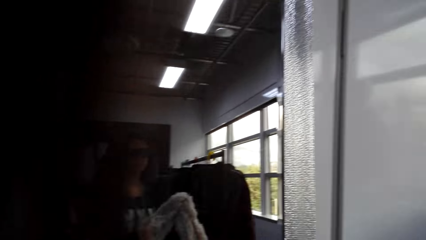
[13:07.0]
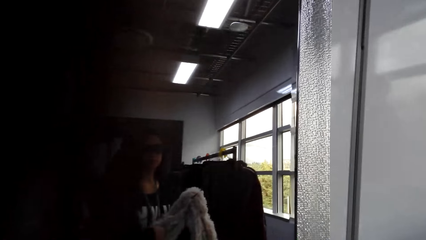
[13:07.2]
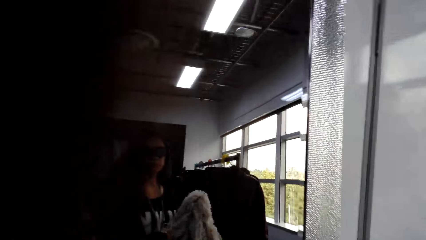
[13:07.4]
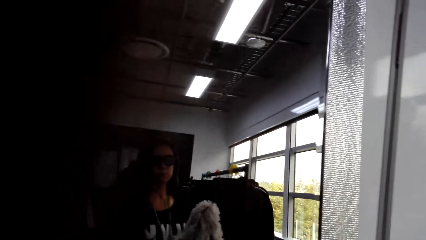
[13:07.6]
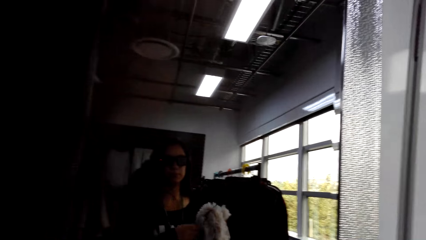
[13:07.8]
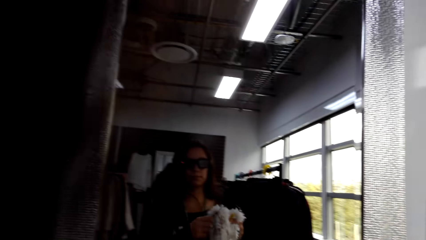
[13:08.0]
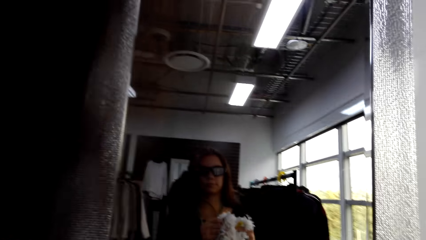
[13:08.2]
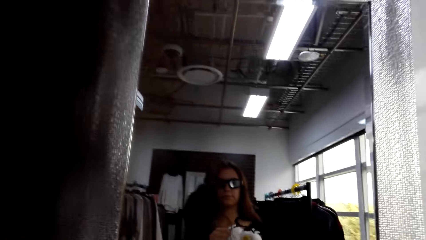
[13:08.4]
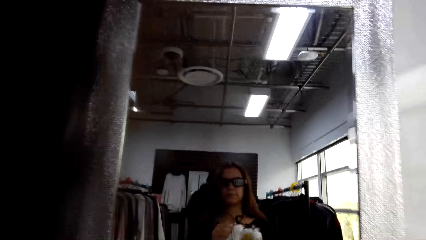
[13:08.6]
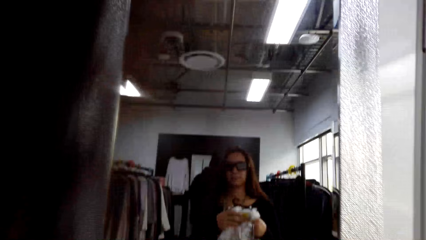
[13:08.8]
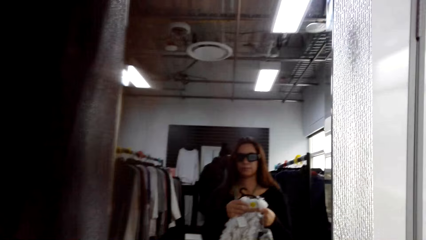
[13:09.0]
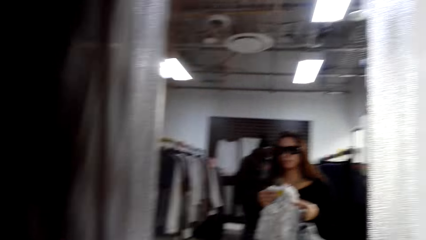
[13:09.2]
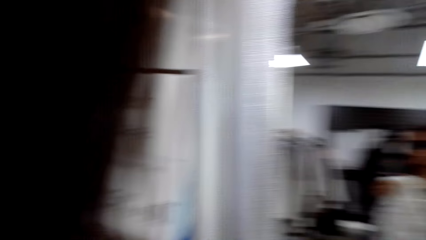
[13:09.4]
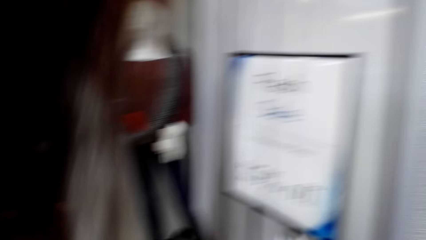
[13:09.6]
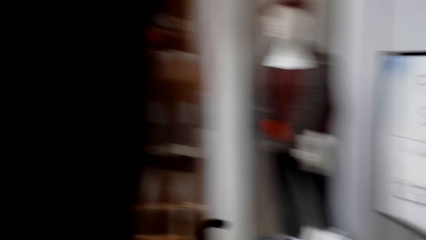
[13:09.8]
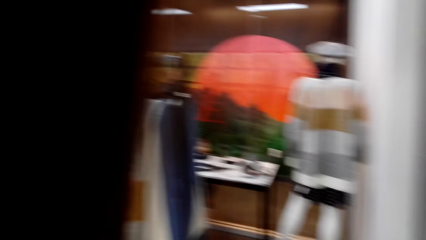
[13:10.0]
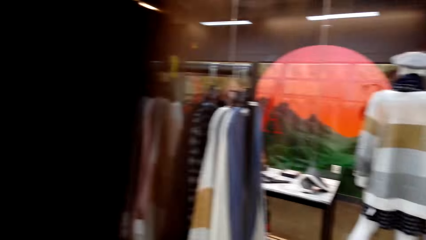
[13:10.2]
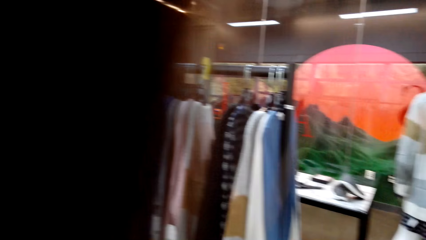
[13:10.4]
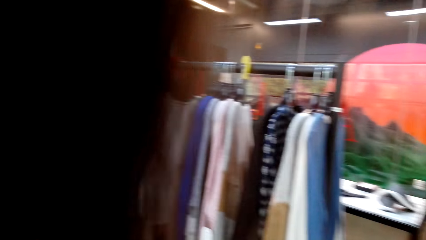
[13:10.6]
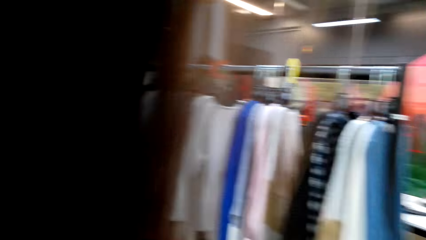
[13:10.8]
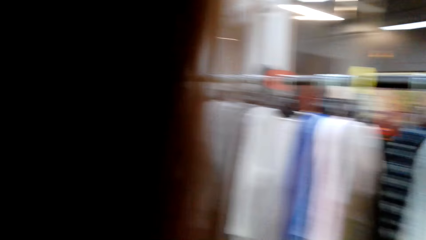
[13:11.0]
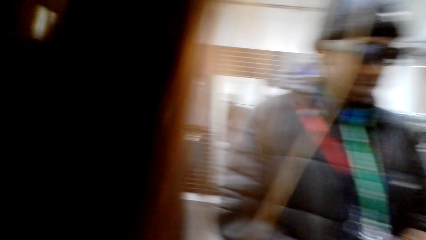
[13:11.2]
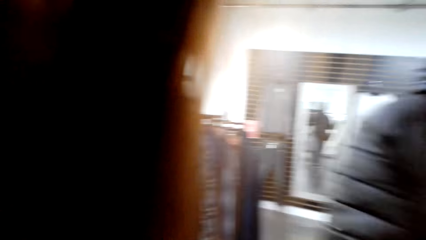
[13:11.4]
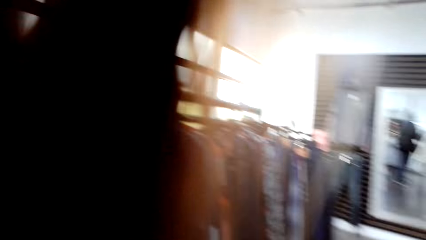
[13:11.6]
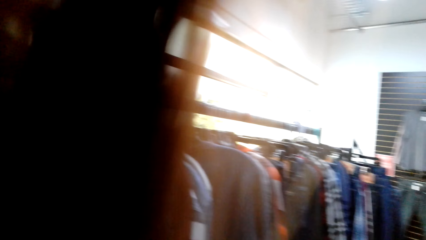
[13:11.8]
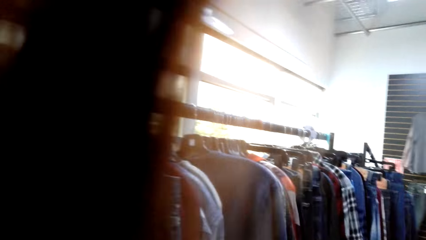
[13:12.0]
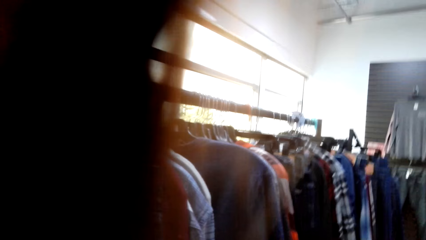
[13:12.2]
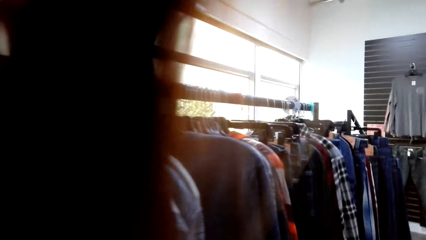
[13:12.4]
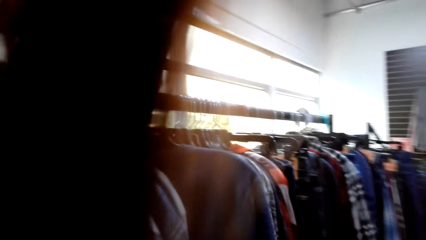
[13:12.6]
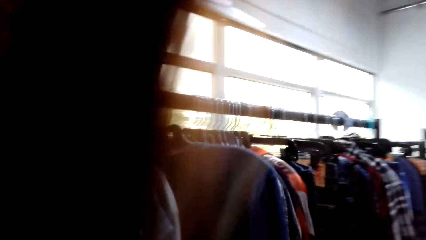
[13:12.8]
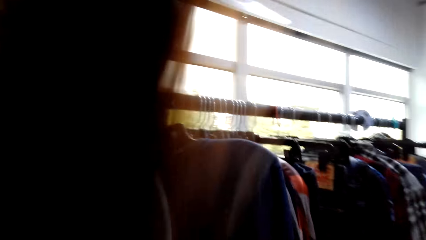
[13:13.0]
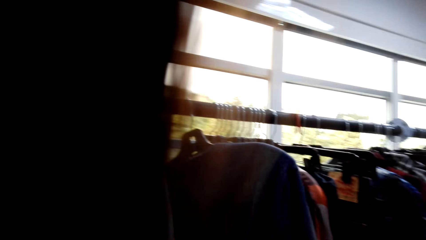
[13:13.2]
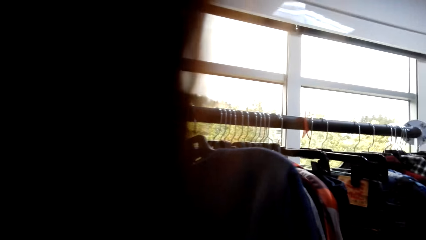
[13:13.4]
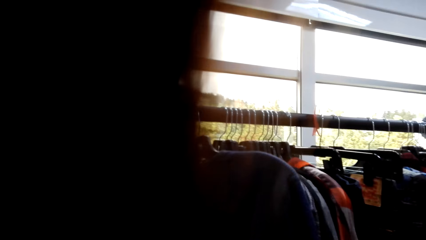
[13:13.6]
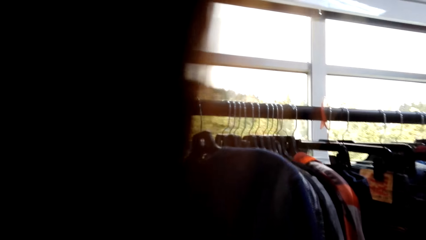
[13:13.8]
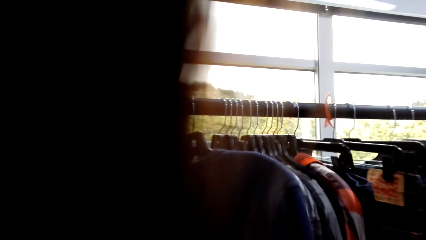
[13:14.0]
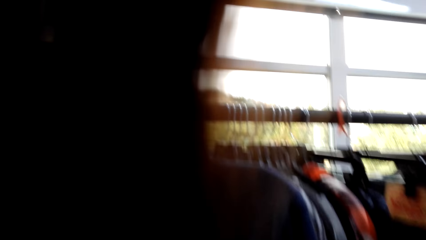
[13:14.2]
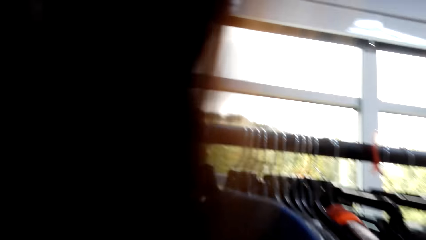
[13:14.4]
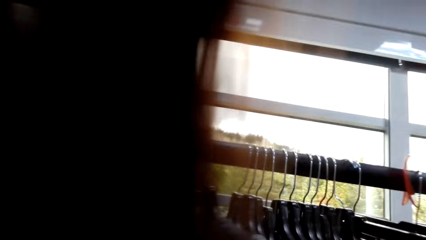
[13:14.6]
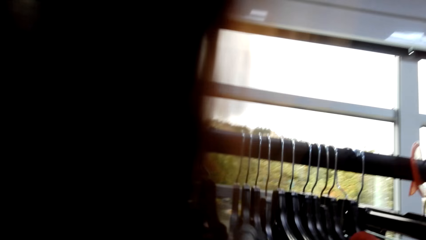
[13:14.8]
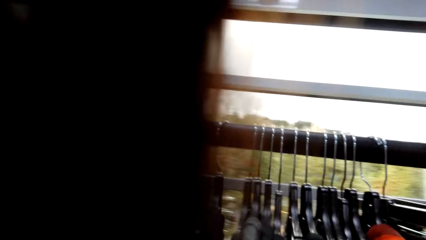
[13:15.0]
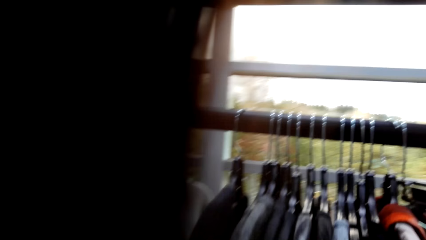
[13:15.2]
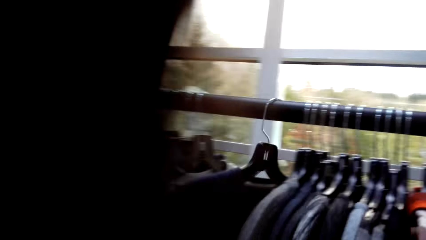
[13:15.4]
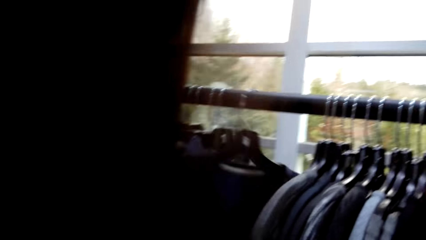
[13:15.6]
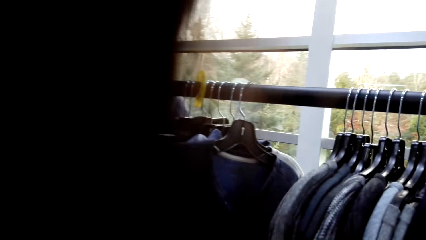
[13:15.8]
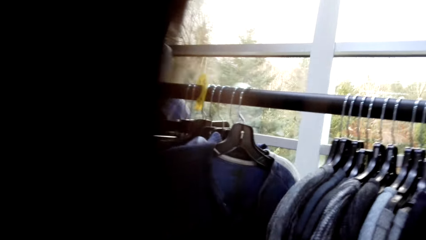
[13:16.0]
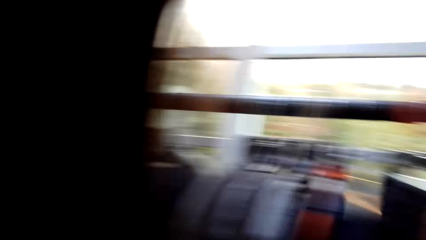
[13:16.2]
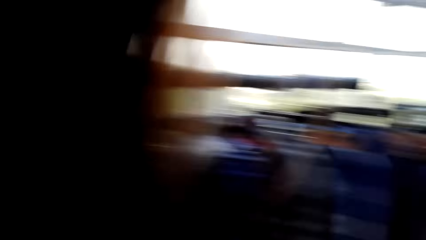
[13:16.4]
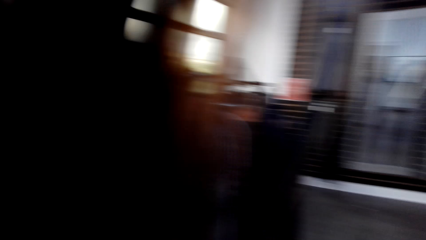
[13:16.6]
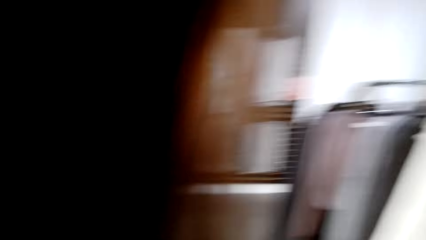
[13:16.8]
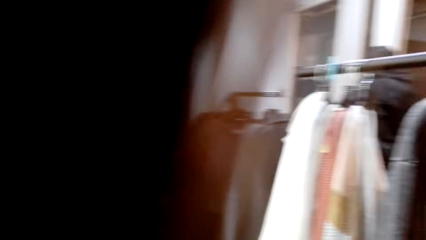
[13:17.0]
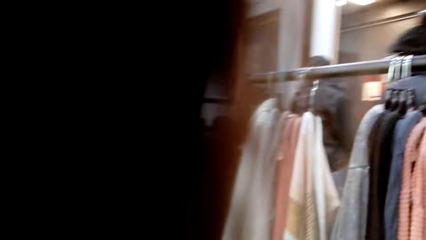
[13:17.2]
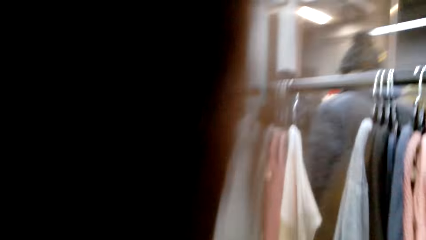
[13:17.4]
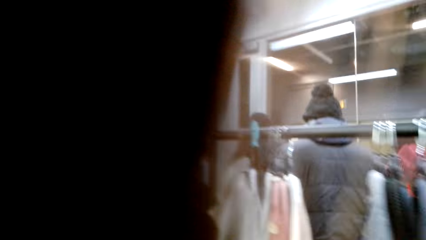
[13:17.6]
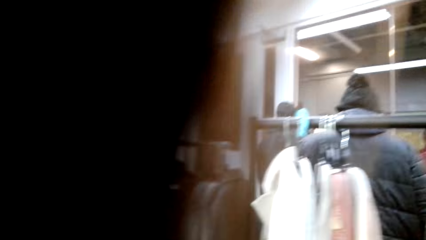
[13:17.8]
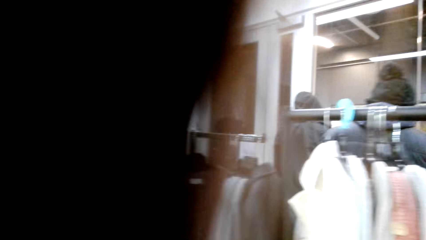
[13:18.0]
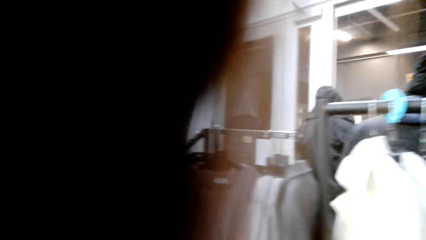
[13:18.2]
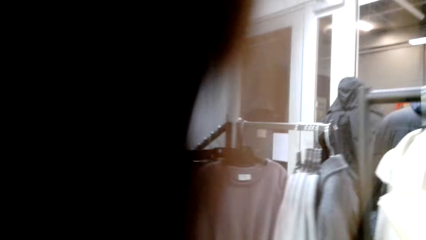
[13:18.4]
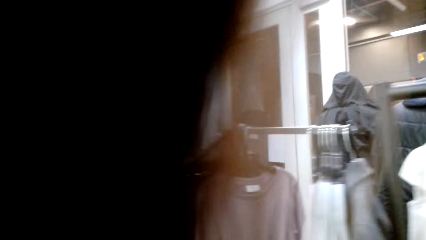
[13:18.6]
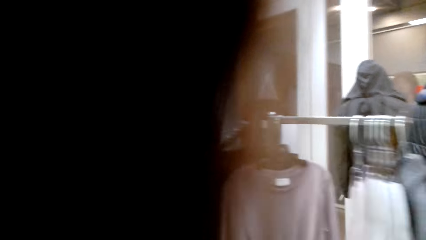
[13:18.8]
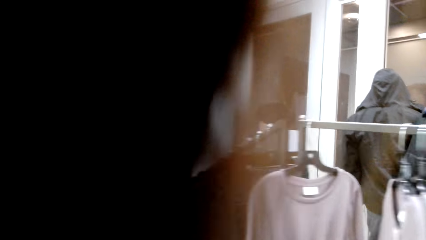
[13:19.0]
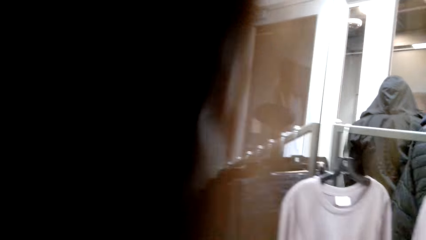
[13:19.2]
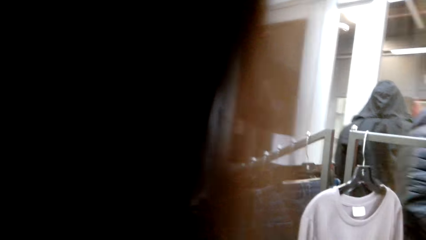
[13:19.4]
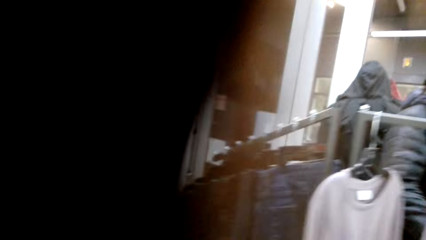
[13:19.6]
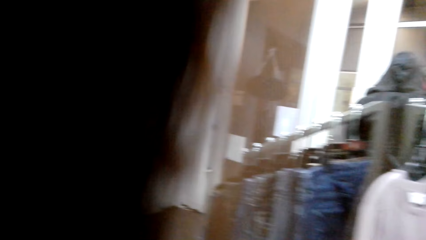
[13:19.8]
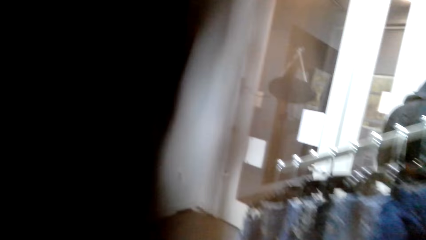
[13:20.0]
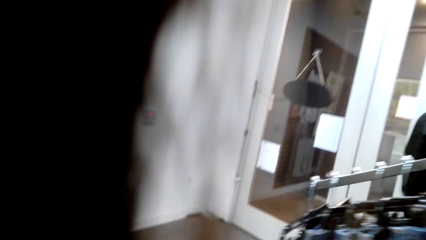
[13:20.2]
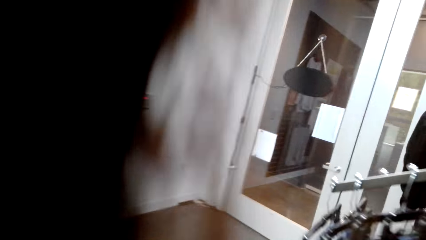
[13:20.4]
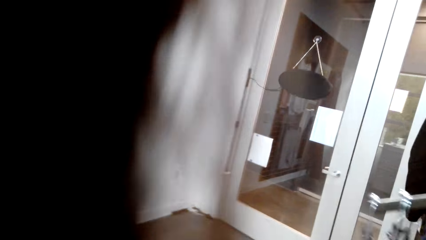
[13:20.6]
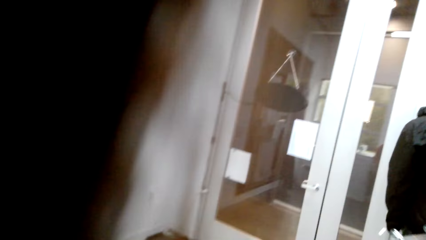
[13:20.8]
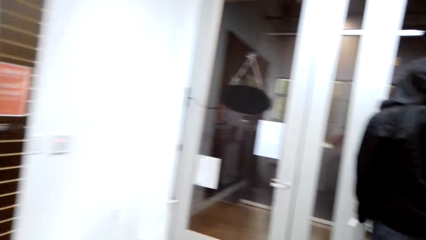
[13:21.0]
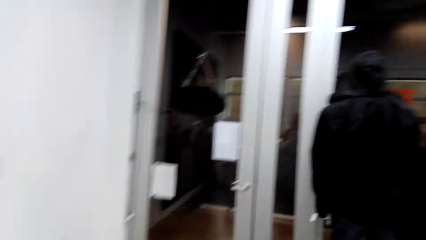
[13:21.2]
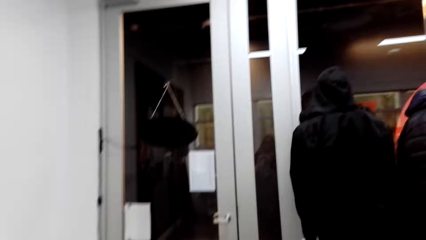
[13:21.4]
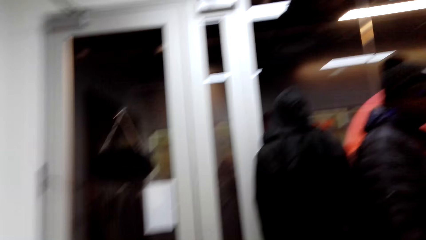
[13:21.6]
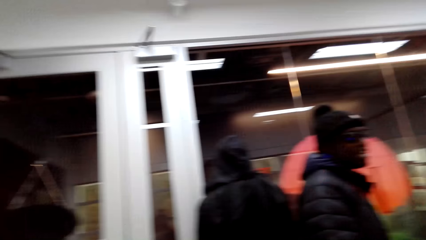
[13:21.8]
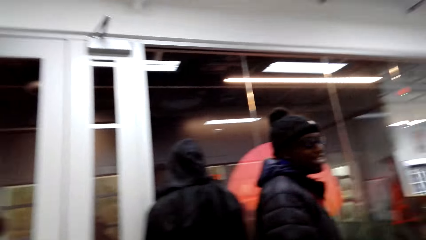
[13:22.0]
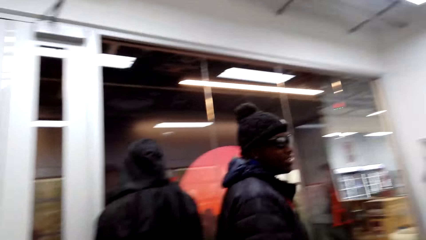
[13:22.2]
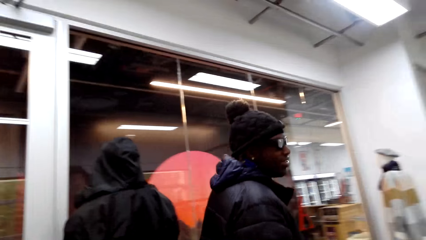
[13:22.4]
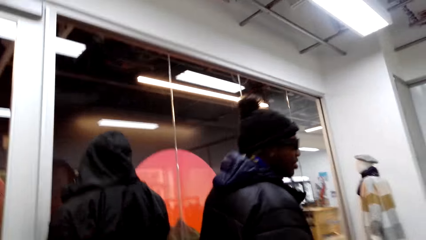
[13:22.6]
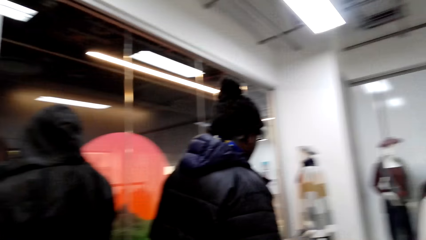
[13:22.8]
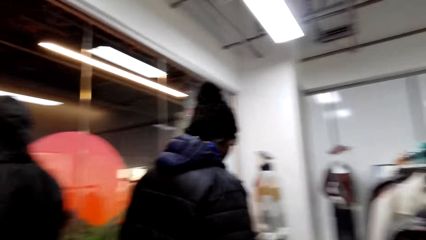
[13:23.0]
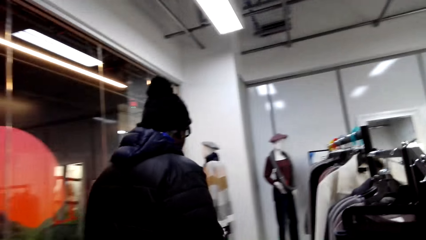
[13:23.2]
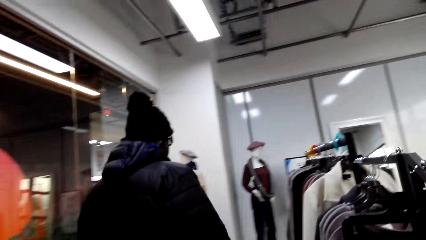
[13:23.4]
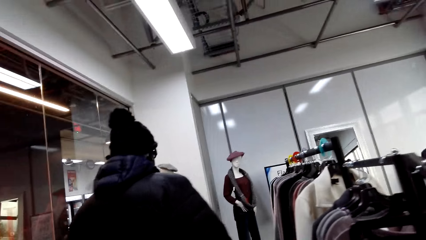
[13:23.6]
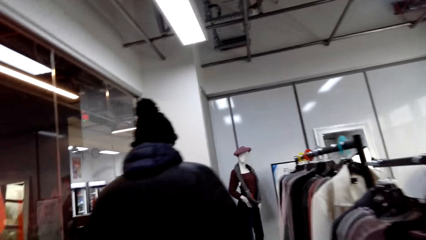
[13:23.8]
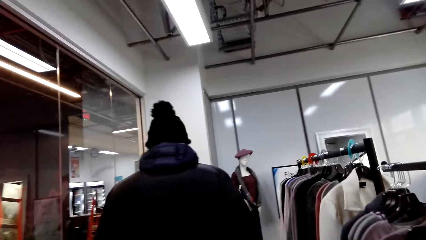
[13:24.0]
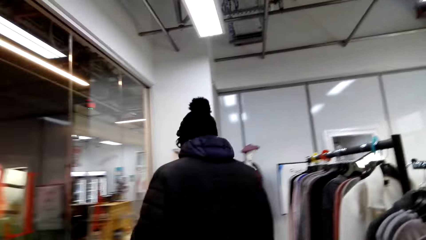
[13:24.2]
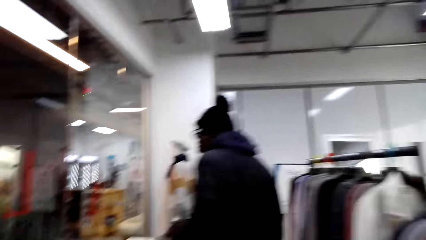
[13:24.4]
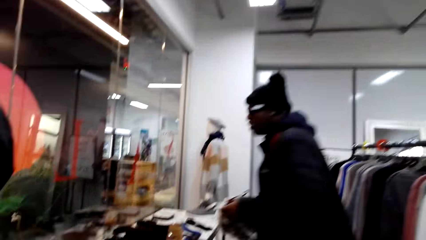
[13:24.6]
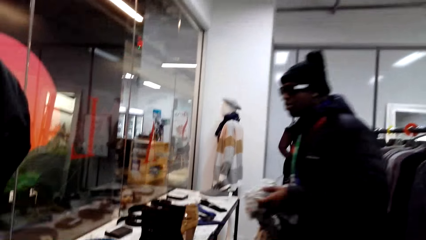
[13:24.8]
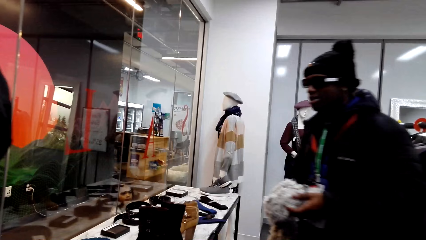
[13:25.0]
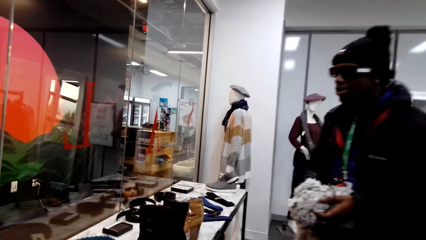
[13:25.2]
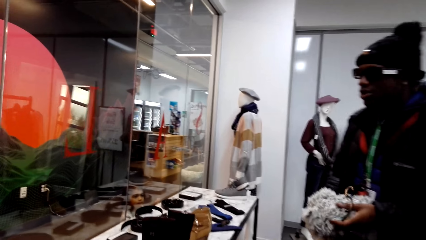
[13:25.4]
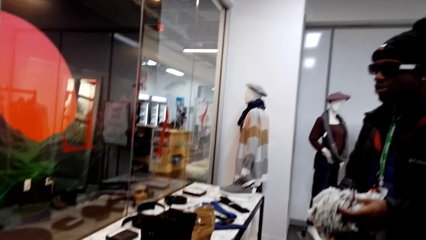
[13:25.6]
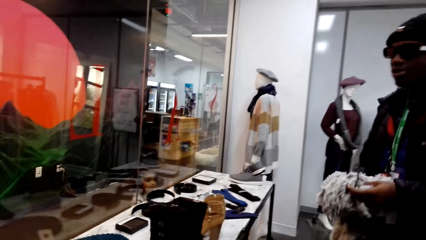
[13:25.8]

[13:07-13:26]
The camera wearer uses a mirror. They look around the boutique. They look around the hanging line. They hold a cloth. They move around the shop. They look at a man. The man walks forward.
